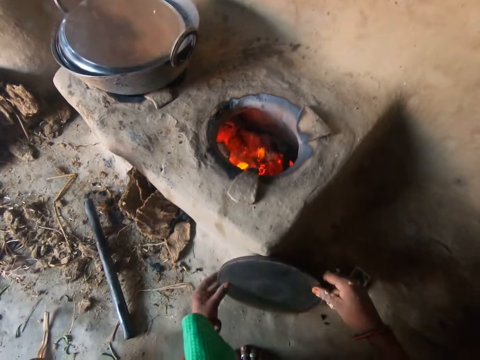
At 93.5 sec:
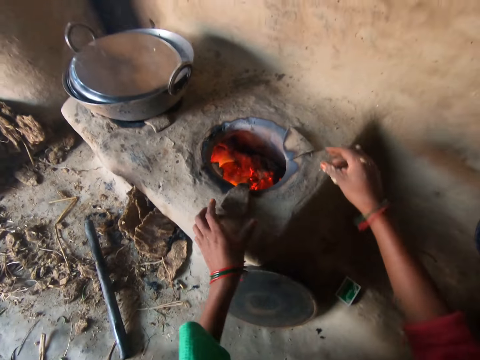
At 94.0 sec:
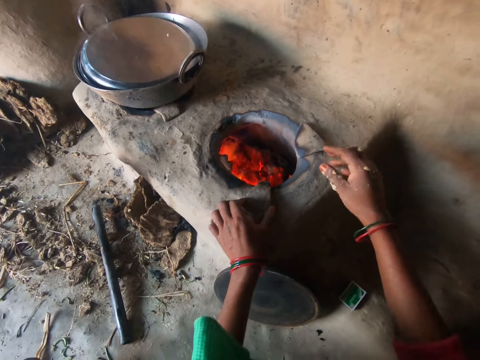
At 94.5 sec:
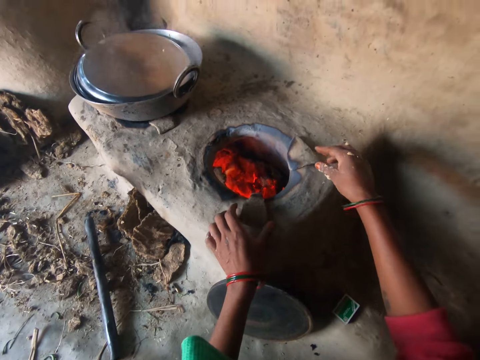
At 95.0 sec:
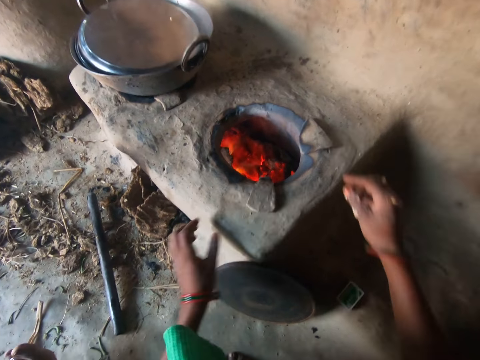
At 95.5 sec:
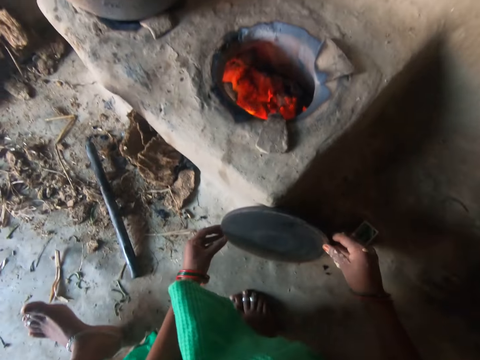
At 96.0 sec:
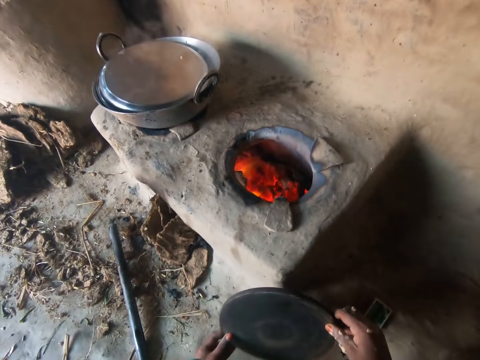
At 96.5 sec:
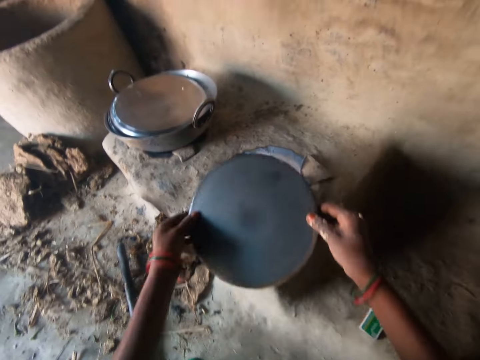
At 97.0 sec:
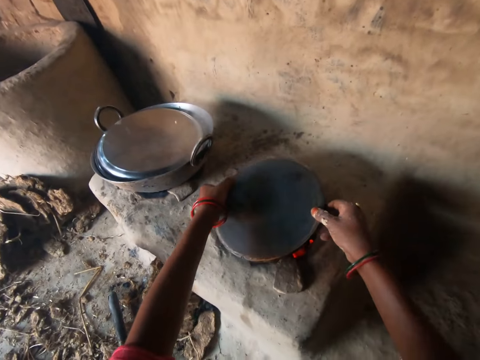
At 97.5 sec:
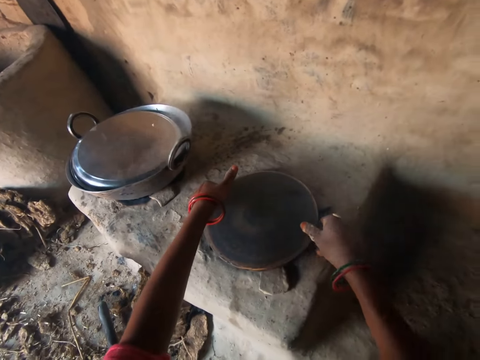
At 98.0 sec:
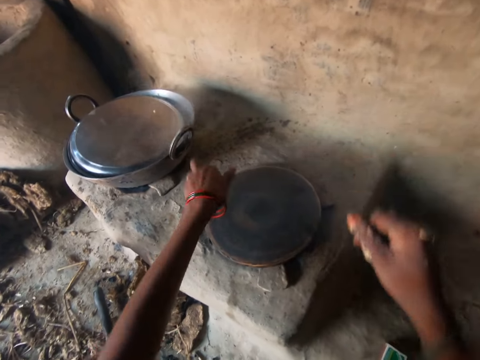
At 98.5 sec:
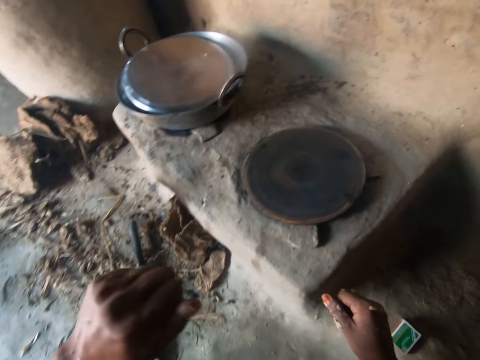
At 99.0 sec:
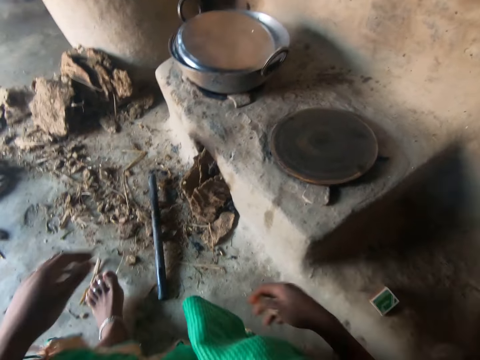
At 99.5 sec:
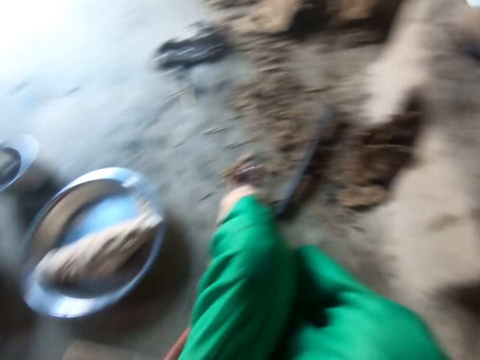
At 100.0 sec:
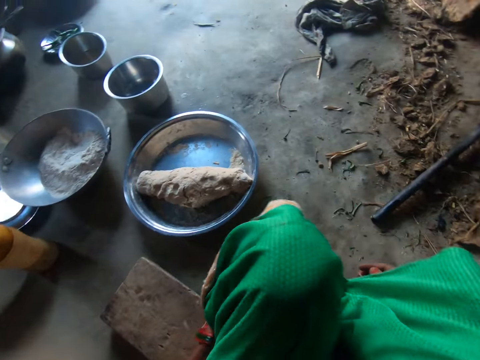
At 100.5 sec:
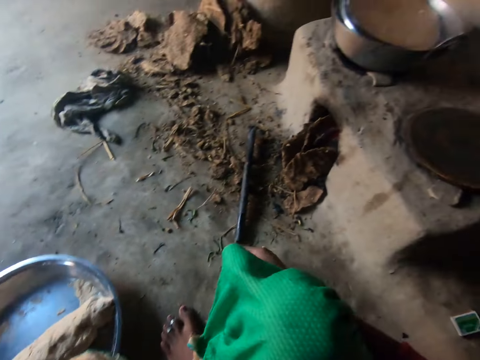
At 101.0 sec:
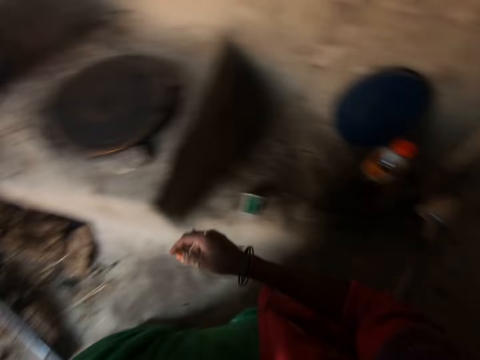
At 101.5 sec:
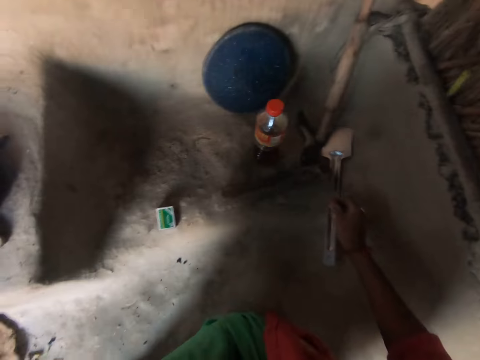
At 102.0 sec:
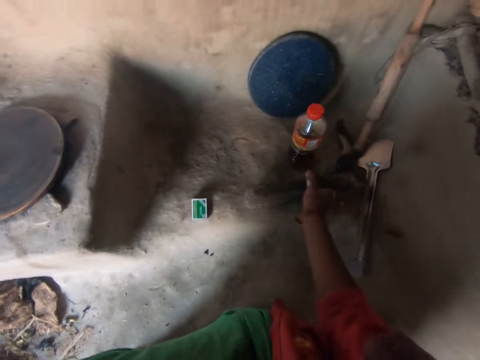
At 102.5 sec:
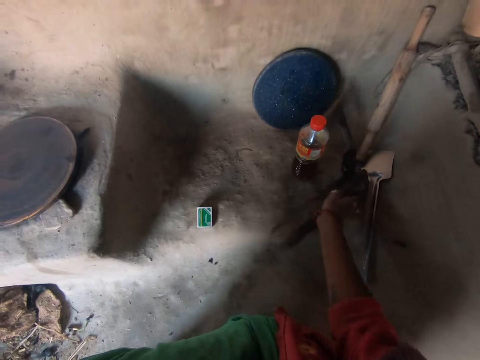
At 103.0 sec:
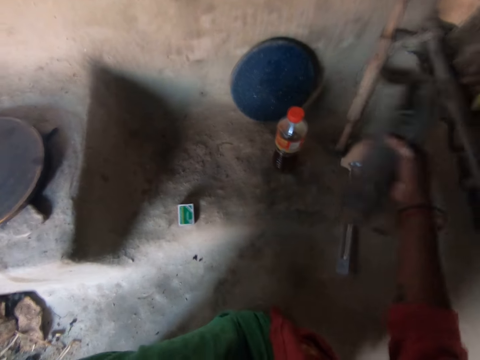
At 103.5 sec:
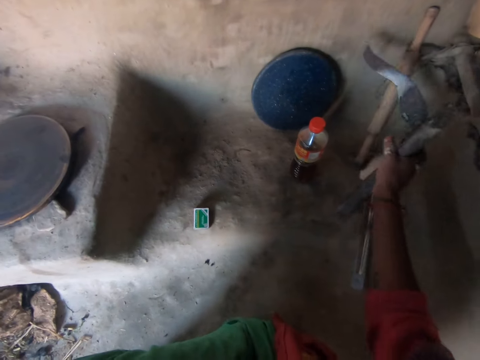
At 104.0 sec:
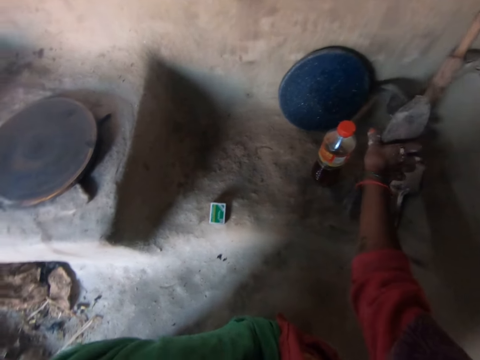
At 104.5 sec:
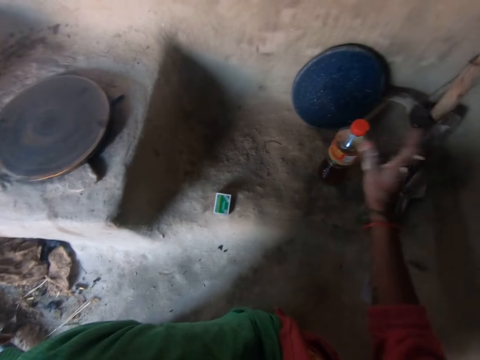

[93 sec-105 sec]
The camera wearer puts the iron tray on the stove with both her hands. She holds the pan. She holds stones on the fireplace. She takes the pan. She moves around. She adjusts a piece of wood on the floor with her right hand. She displaces a machete.

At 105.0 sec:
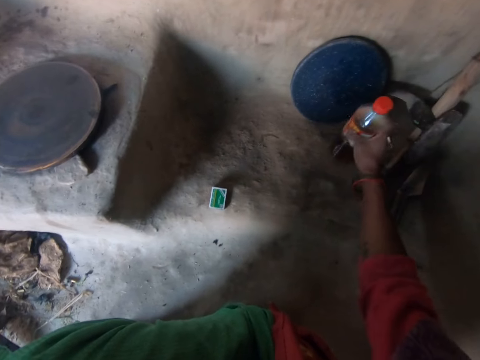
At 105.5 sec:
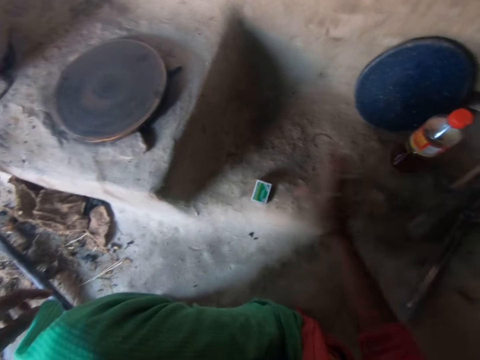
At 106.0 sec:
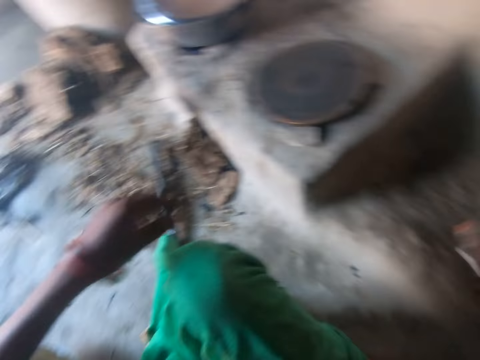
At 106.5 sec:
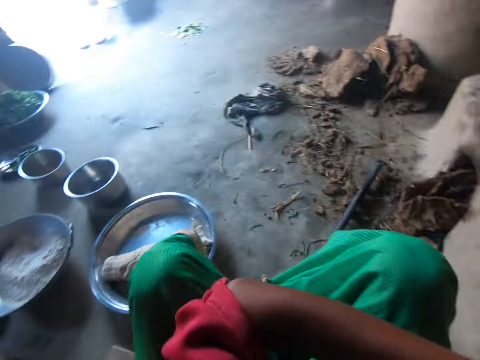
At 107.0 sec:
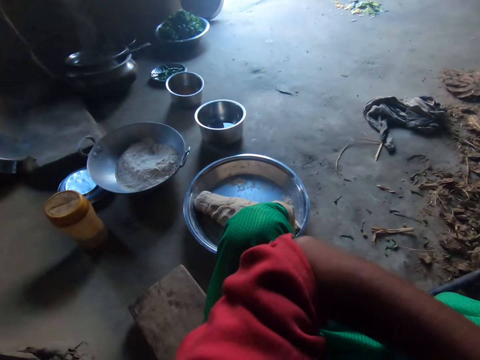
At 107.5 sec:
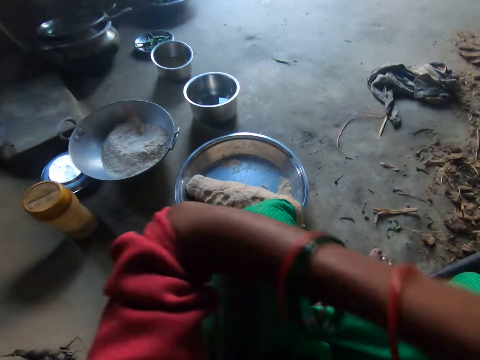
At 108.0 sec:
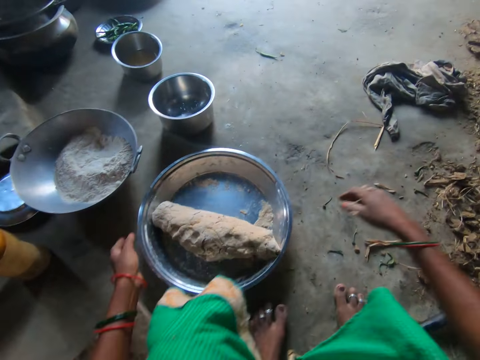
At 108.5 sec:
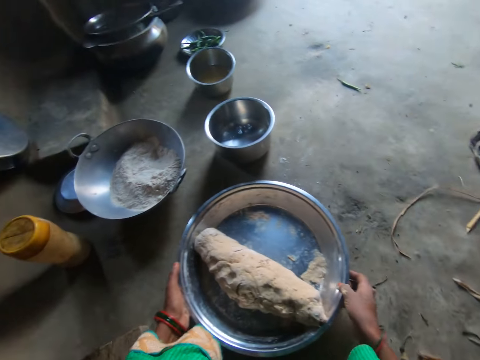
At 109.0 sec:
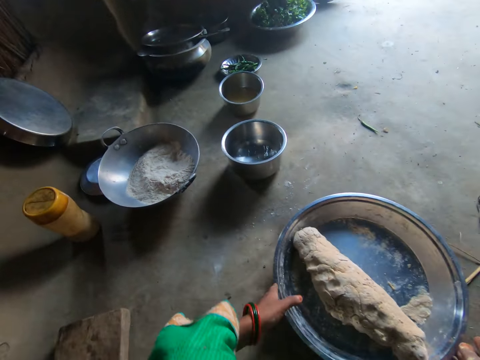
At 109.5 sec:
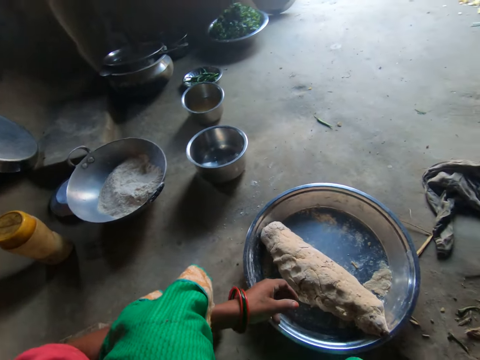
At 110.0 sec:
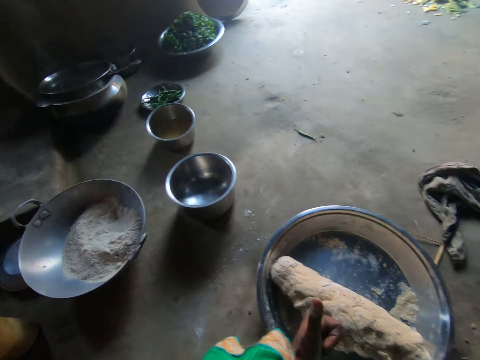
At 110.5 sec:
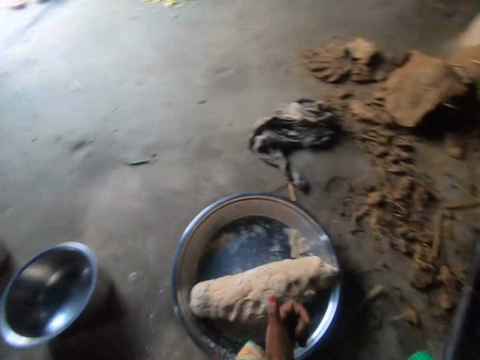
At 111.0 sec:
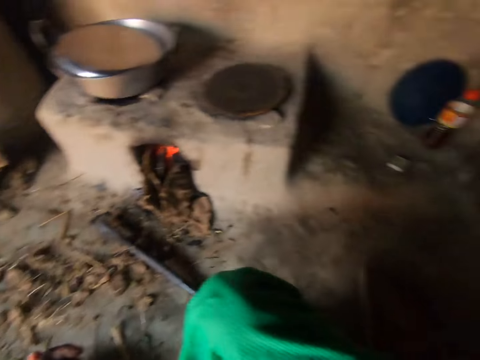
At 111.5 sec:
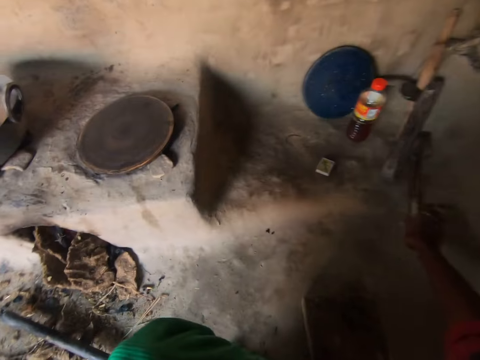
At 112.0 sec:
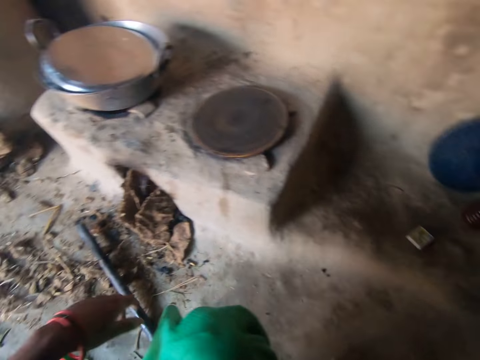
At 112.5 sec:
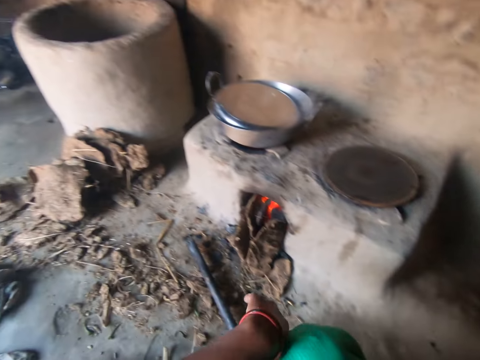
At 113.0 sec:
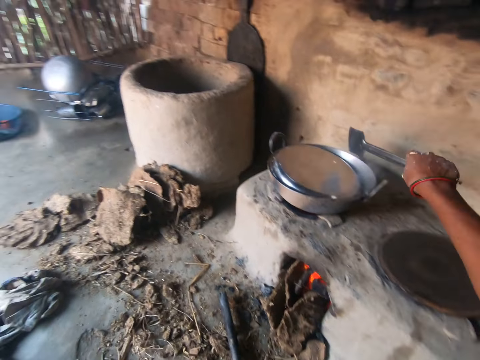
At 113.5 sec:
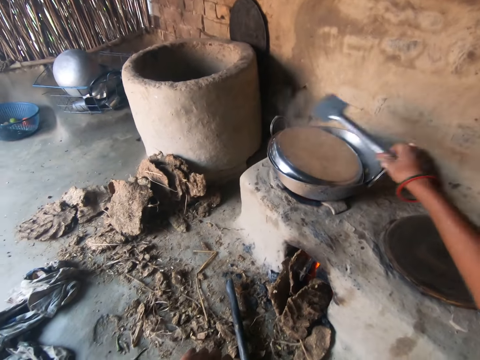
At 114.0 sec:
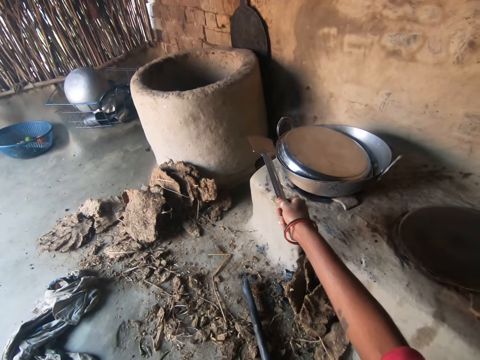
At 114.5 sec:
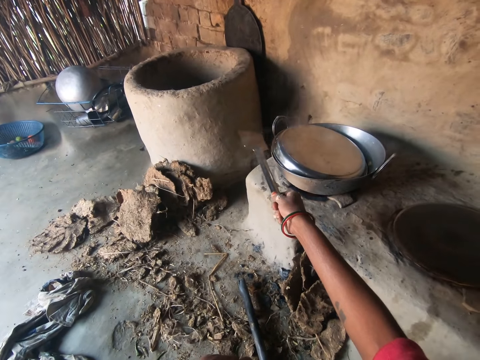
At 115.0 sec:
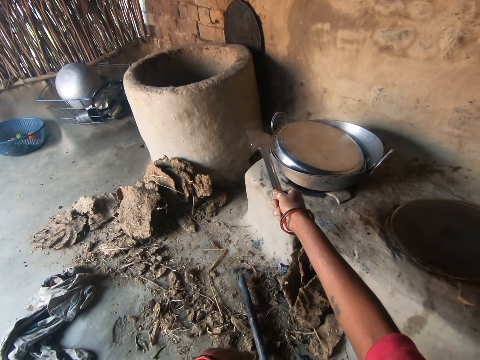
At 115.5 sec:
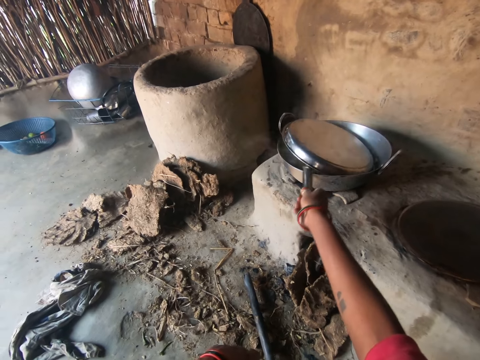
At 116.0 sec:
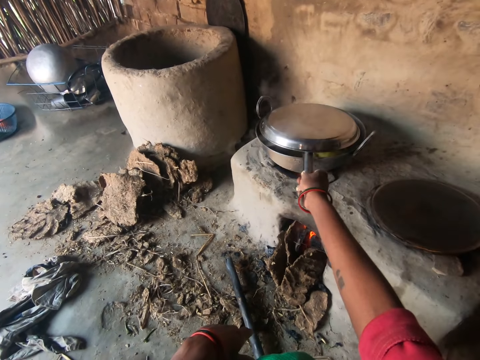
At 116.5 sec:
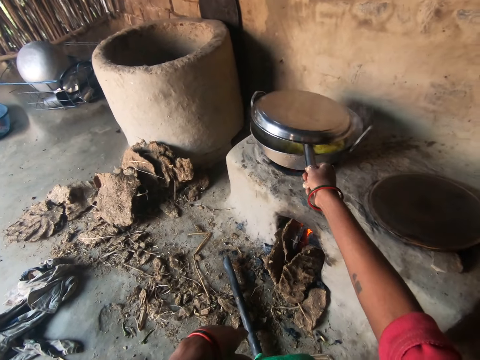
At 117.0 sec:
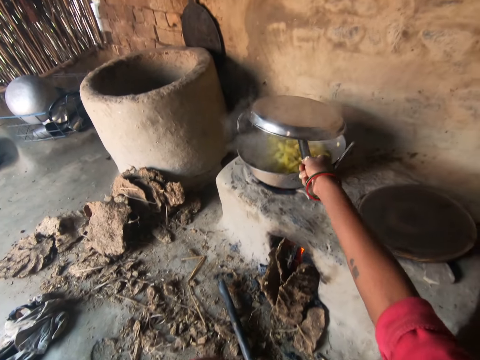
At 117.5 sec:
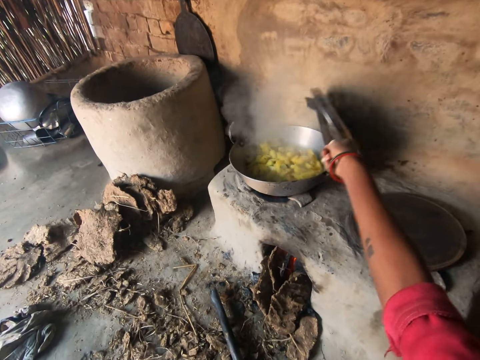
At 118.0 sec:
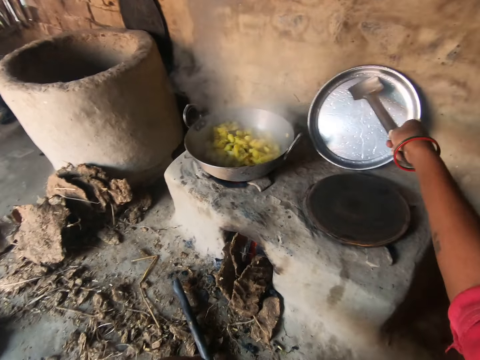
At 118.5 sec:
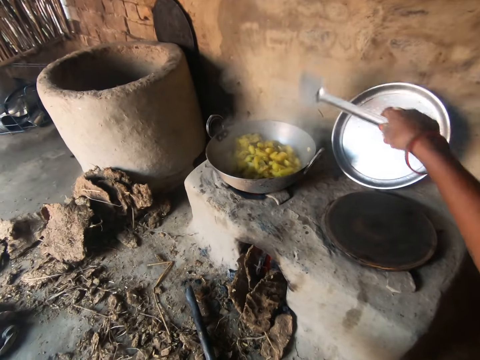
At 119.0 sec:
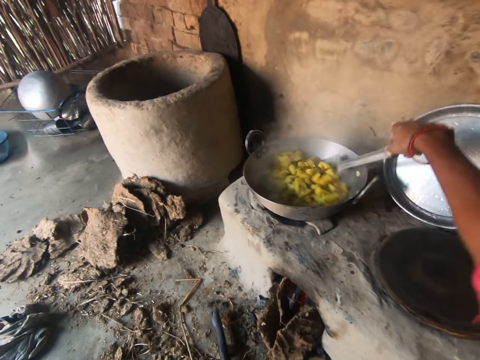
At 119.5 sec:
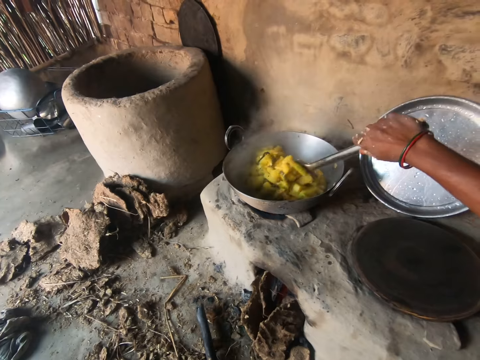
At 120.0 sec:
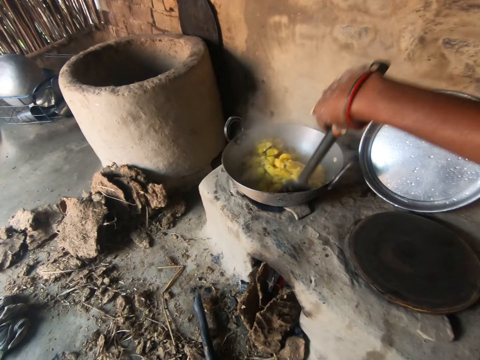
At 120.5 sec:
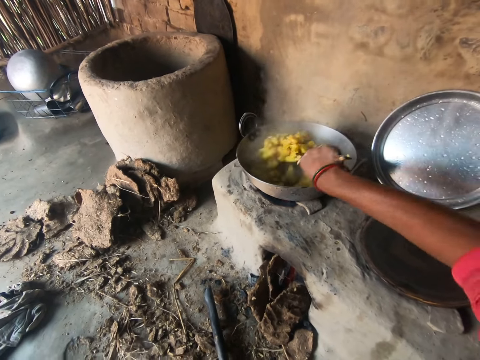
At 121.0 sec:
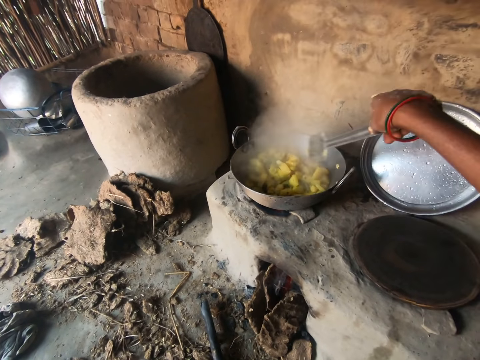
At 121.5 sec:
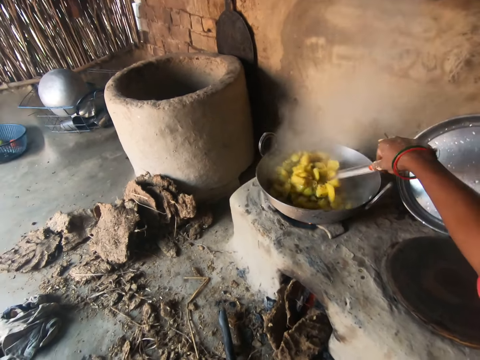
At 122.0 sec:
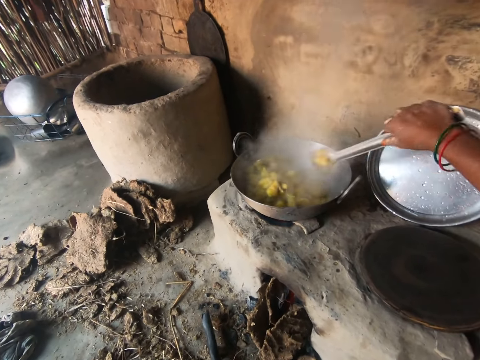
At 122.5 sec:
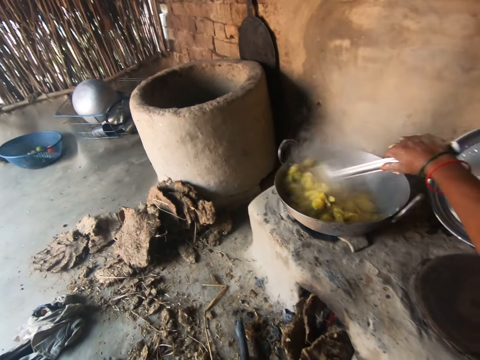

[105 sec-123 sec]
The camera wearer displaces a bottle. She takes a matchbox. She looks around. She holds a tray. She adjusts the tray on the floor with both her hands. She picks up a spoon from the floor with her right hand. She looks around. She opens the pot with the spoon in her right hand. She lifts a lid. She puts the lid beside the cooking place. She stirs the food in the pot with the spoon in her right hand.
